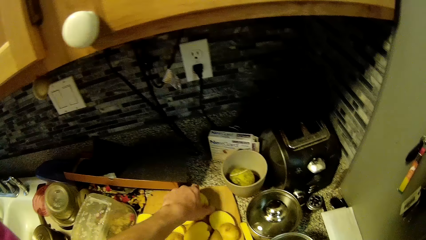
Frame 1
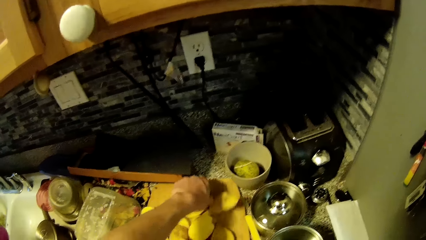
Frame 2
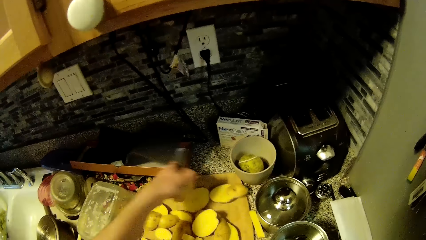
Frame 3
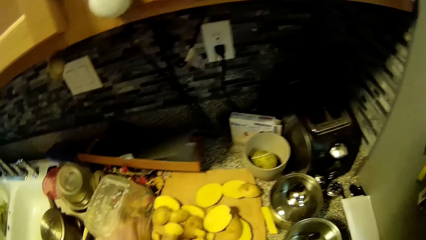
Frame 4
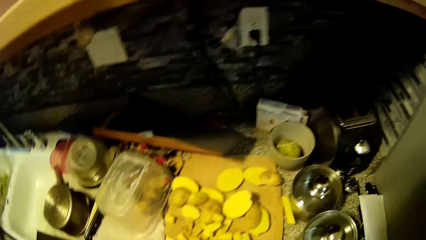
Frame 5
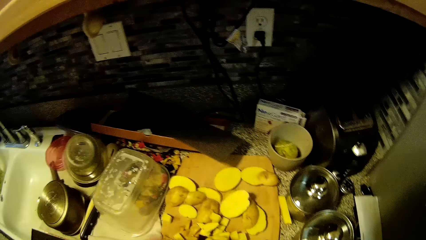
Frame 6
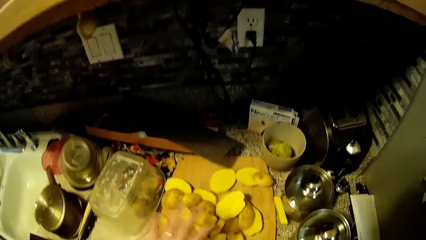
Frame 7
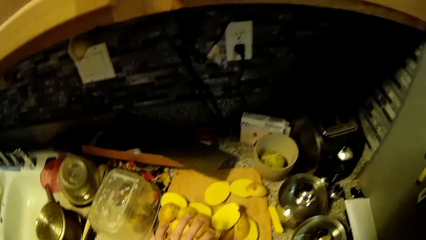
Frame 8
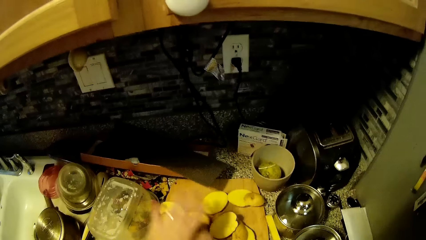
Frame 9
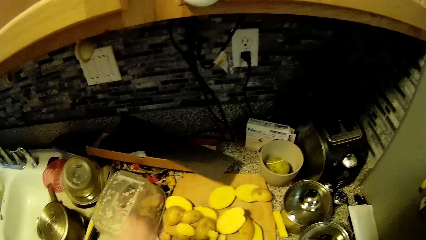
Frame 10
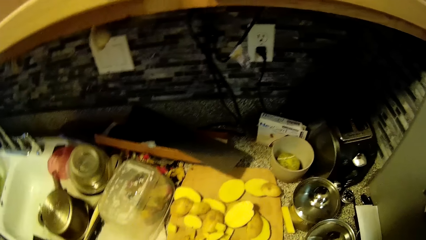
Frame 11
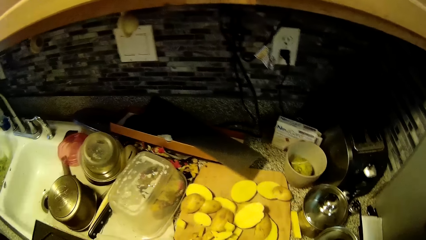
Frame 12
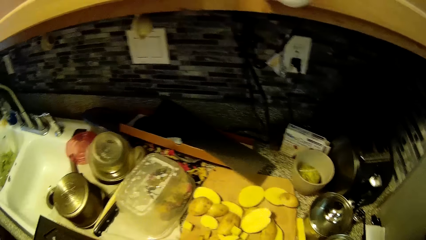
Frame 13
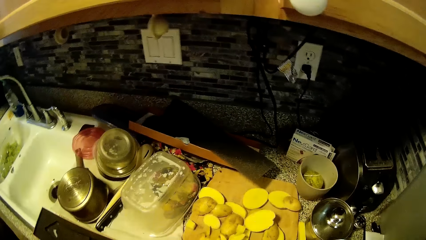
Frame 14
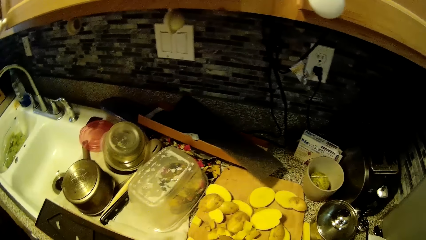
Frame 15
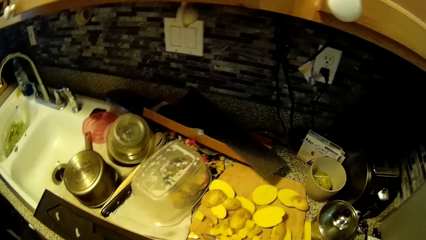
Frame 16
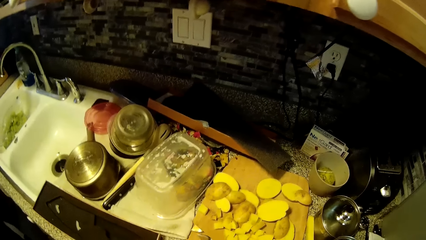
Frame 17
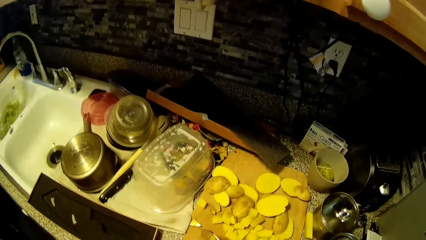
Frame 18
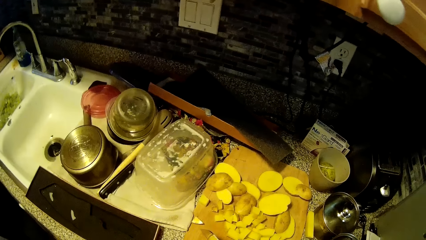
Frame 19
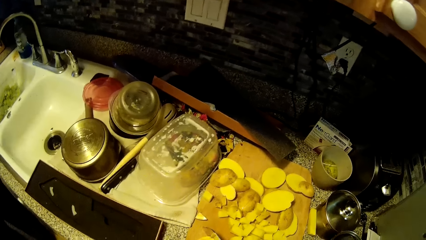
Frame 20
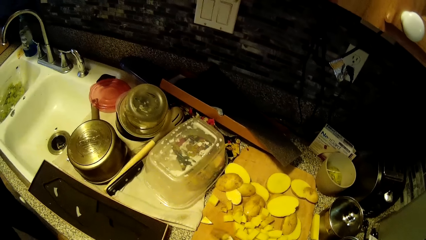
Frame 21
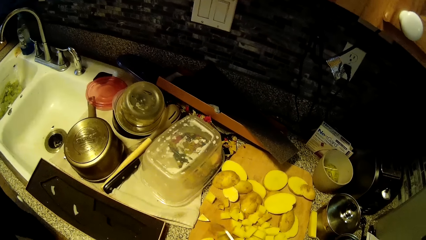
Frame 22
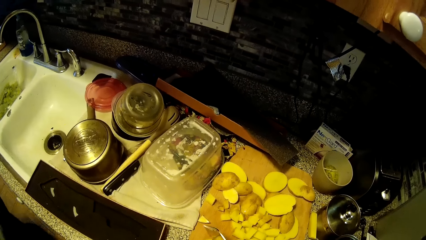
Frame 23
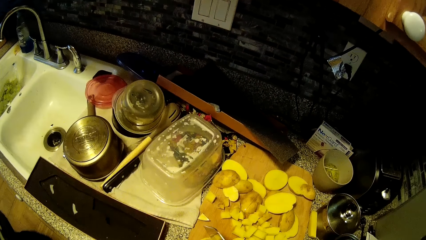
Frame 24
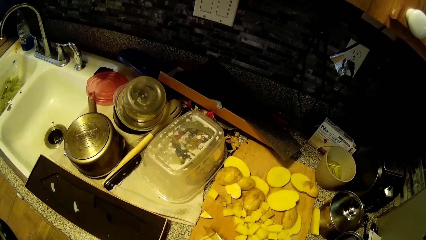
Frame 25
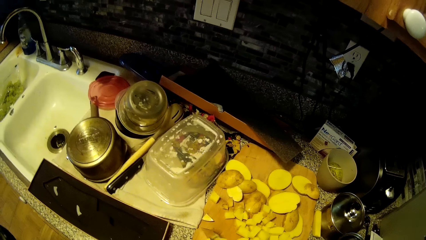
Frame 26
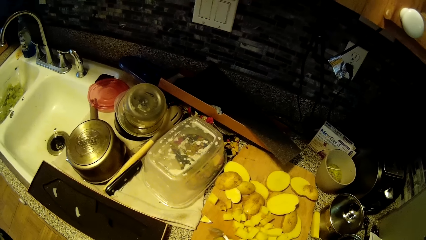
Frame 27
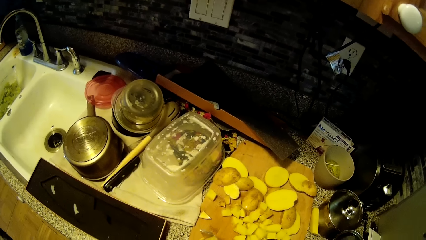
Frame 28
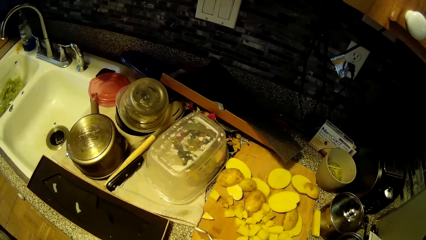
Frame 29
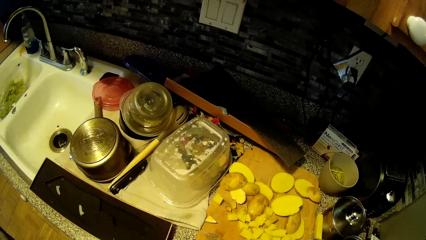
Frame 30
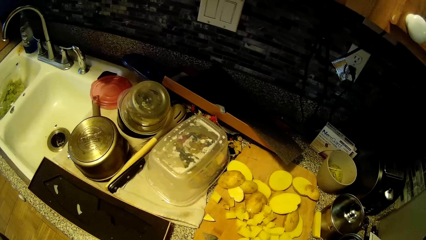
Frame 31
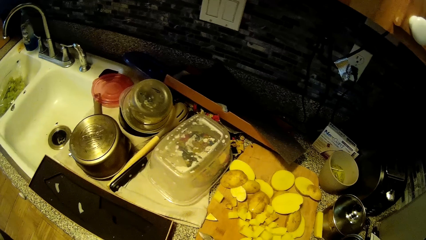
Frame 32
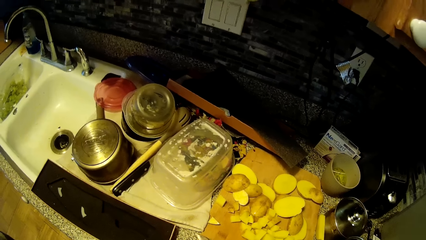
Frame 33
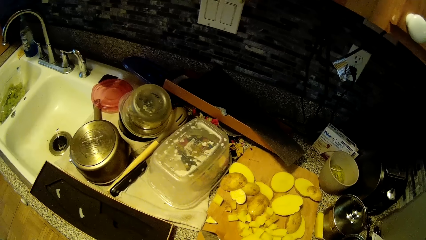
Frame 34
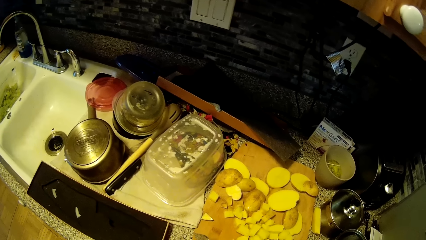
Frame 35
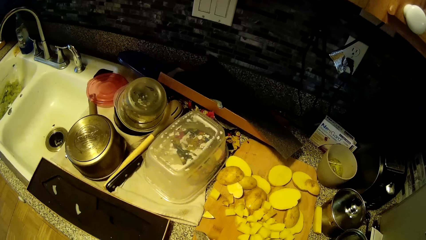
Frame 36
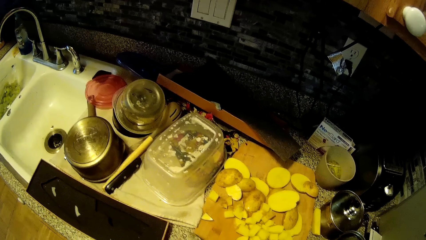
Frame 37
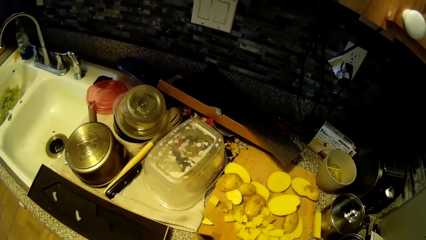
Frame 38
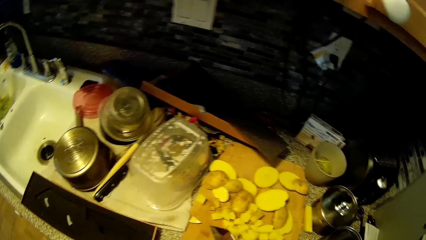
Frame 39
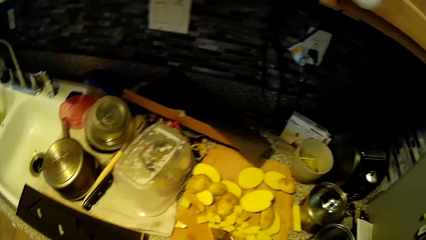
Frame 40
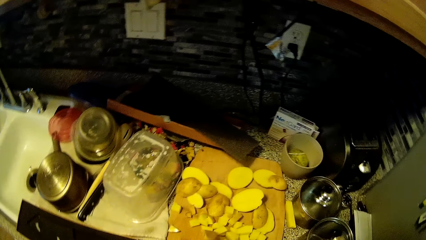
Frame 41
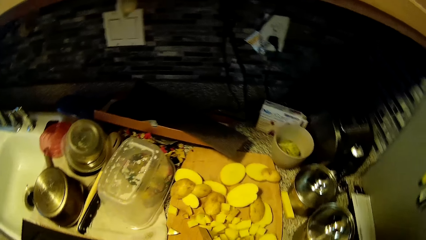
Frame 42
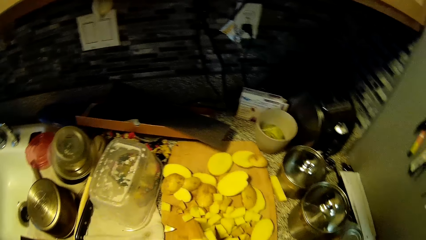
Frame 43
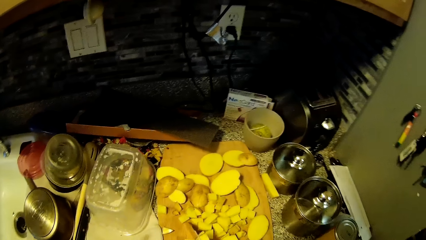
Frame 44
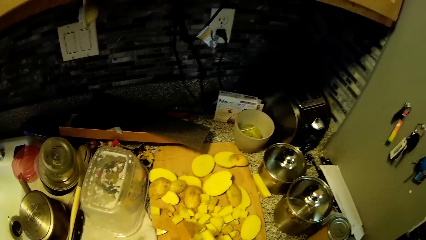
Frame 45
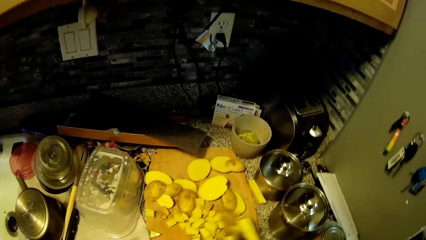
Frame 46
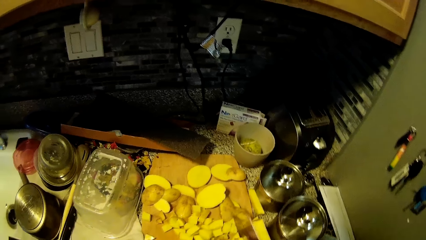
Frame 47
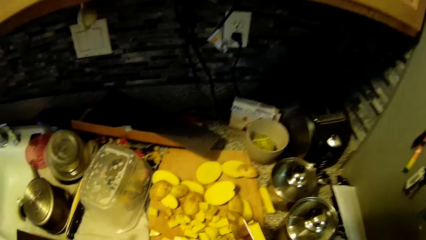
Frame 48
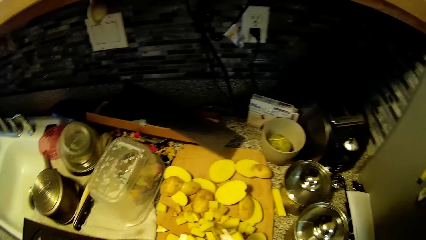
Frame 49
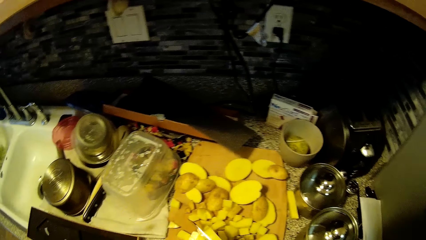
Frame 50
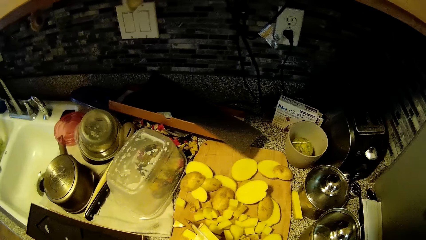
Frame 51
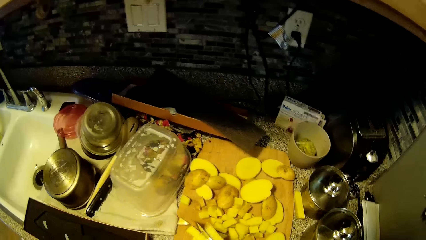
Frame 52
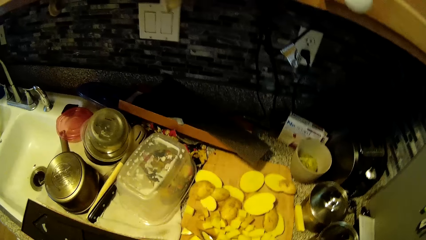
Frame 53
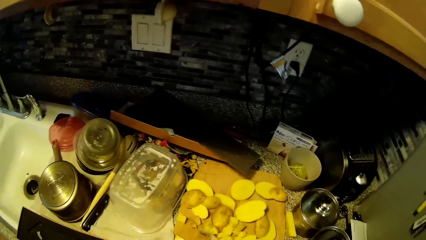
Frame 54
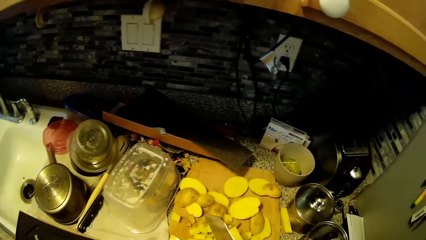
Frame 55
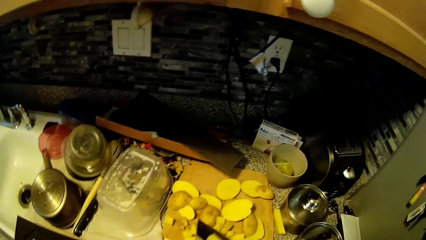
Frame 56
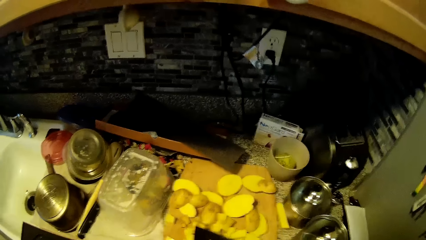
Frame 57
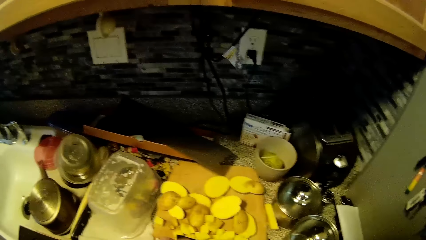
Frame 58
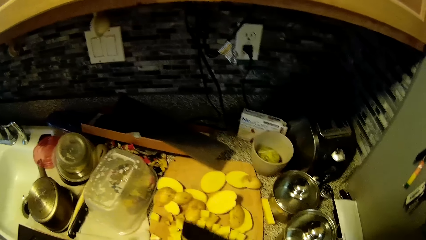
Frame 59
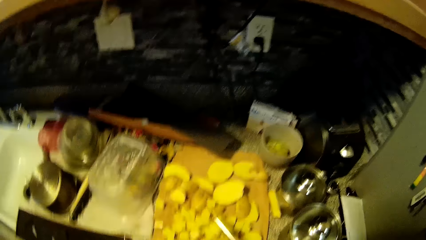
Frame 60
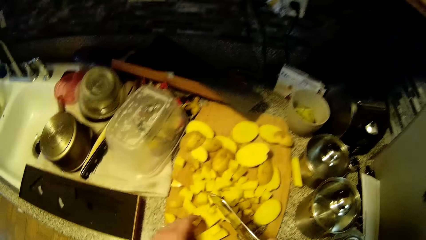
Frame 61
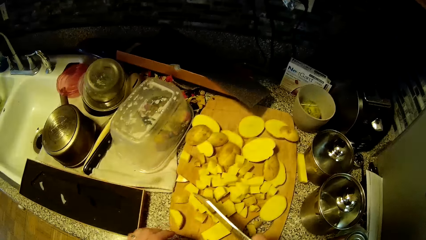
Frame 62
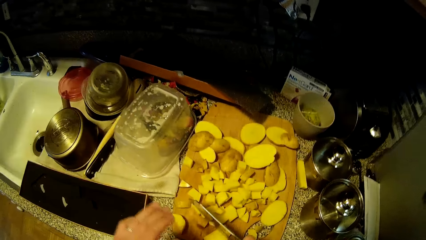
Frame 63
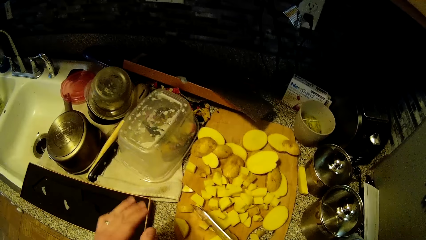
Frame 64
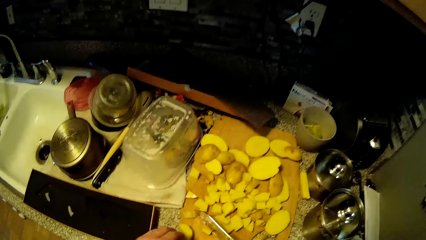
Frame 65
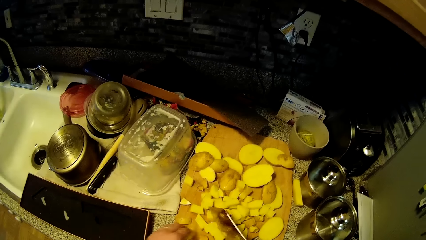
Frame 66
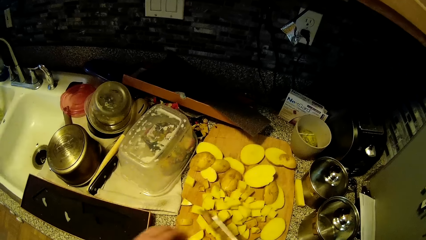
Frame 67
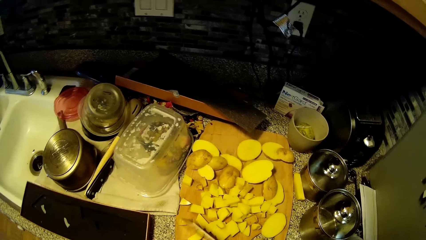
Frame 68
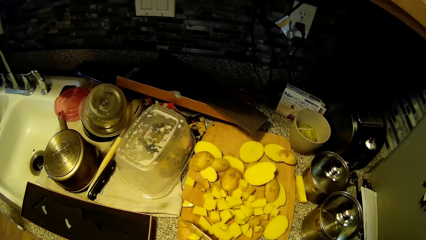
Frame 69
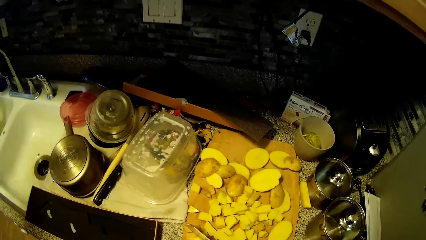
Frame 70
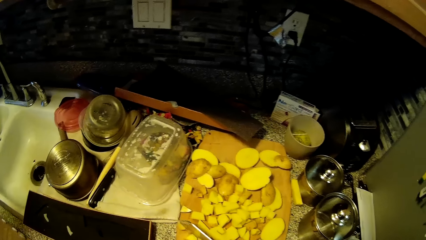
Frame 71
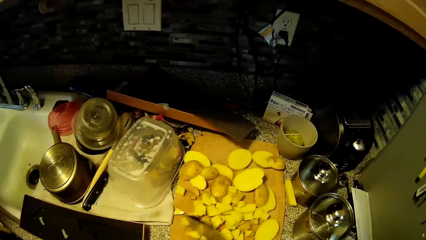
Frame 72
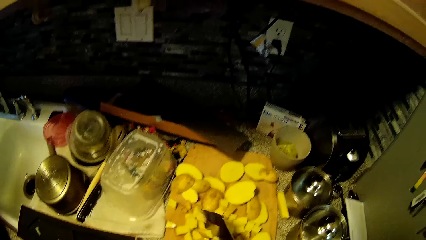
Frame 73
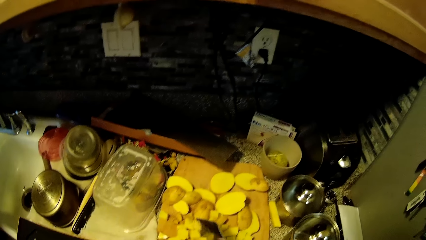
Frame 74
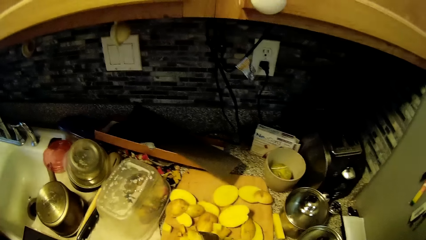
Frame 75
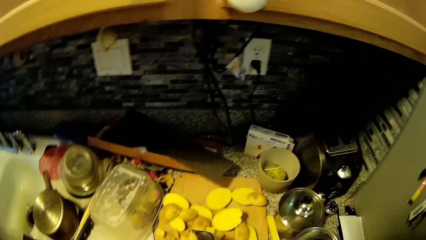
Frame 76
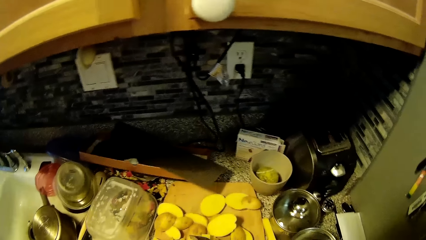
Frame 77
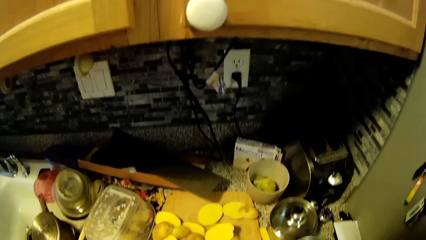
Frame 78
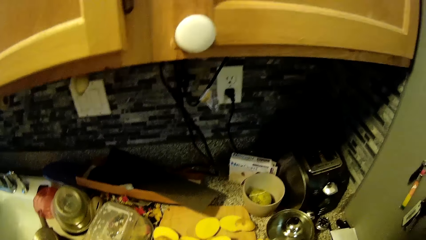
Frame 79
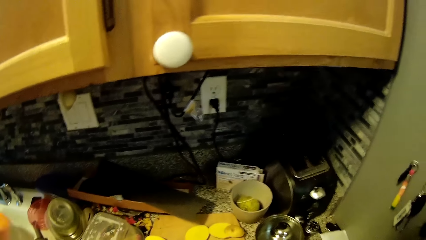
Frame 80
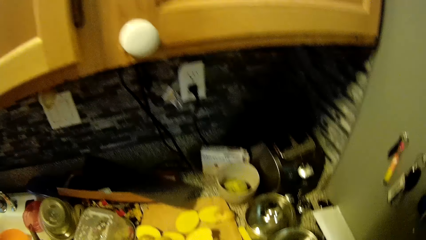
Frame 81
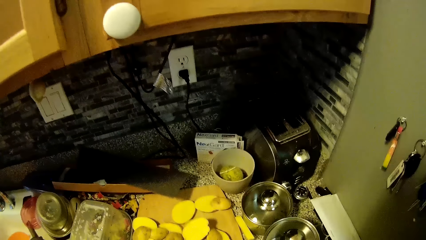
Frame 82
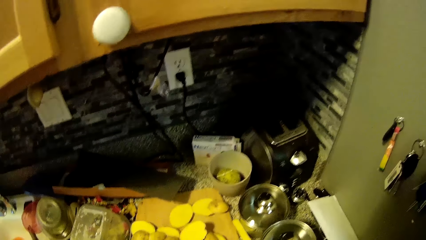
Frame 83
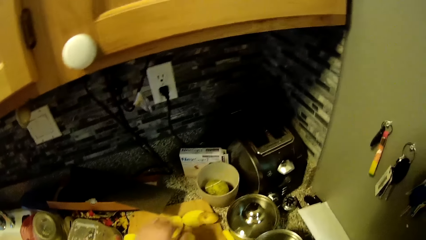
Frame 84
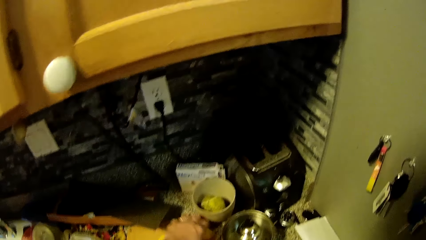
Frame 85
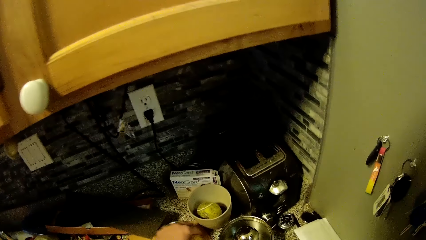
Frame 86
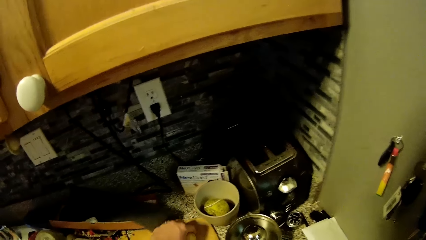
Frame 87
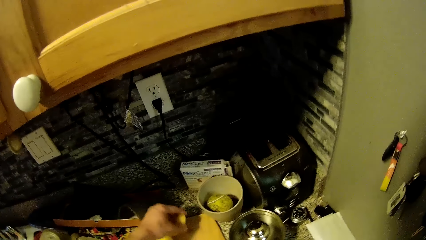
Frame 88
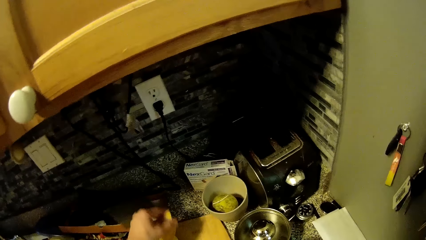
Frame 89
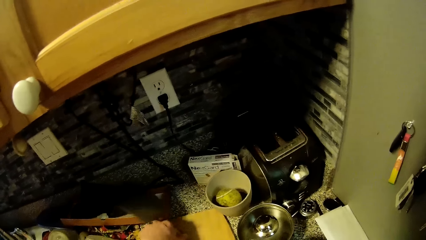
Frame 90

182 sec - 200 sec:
The camera wearer picks up the potato. They chop the potato. They talk to a woman. They chop the potato with the knife. The woman talks to the camera wearer.
